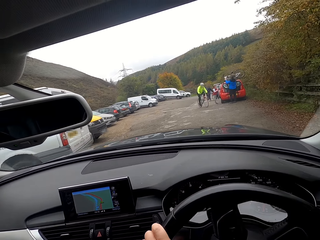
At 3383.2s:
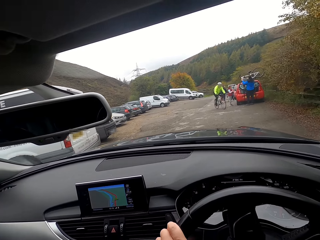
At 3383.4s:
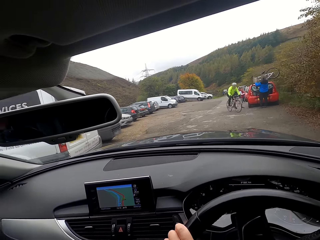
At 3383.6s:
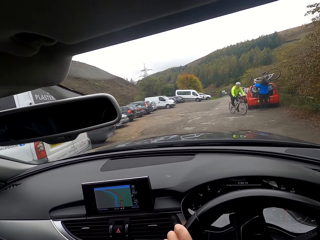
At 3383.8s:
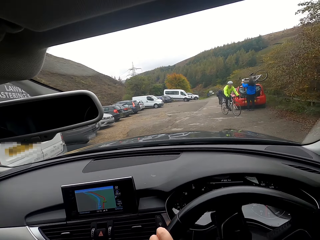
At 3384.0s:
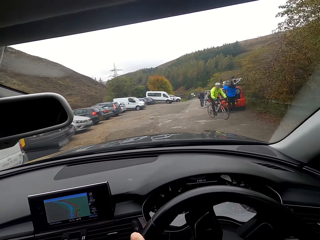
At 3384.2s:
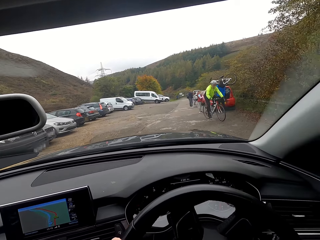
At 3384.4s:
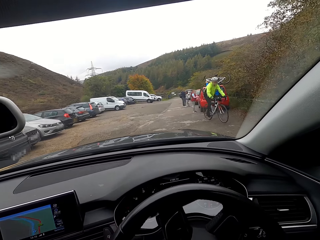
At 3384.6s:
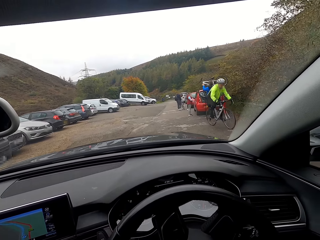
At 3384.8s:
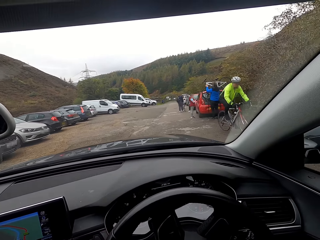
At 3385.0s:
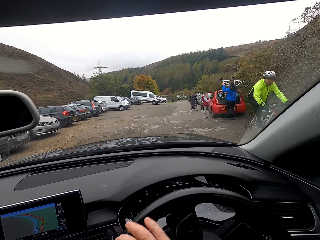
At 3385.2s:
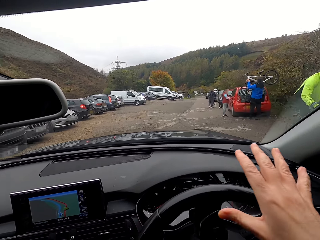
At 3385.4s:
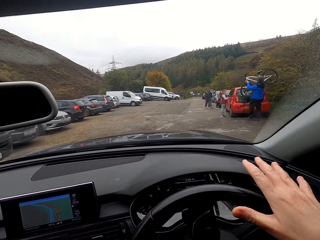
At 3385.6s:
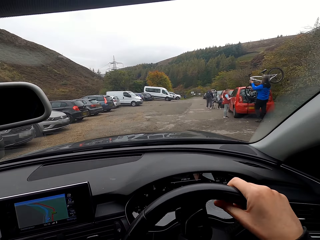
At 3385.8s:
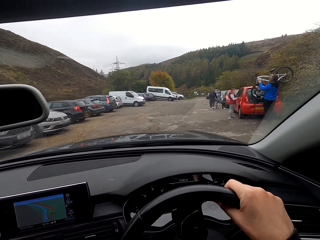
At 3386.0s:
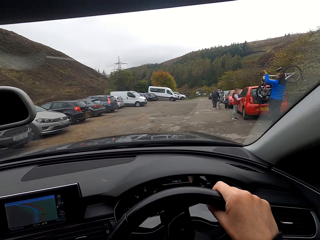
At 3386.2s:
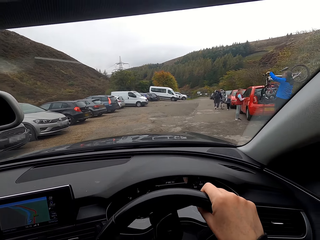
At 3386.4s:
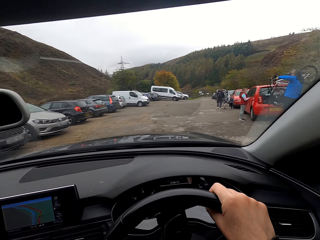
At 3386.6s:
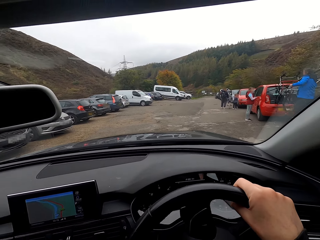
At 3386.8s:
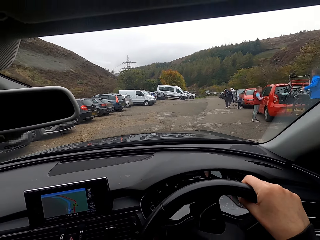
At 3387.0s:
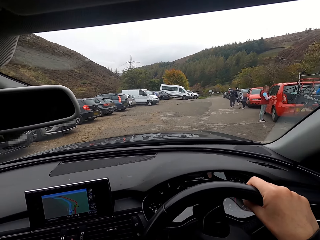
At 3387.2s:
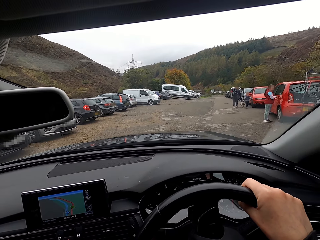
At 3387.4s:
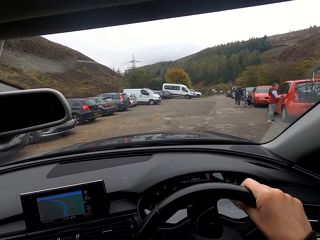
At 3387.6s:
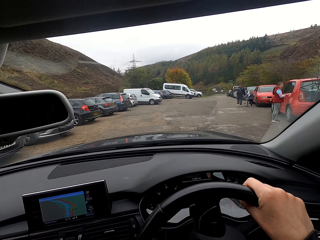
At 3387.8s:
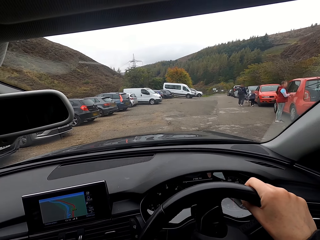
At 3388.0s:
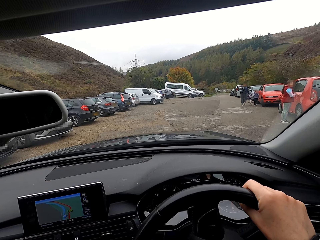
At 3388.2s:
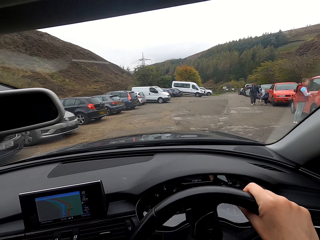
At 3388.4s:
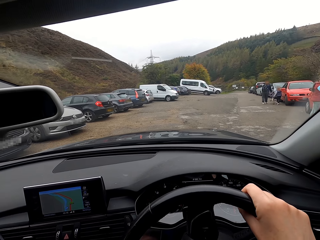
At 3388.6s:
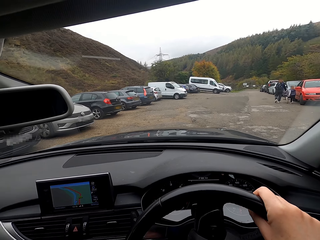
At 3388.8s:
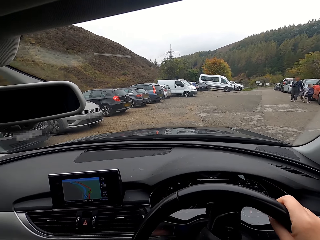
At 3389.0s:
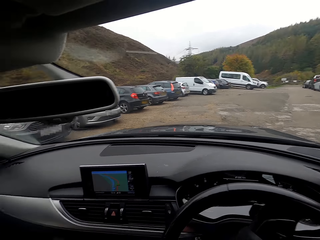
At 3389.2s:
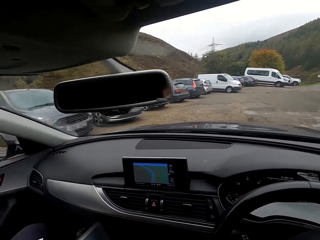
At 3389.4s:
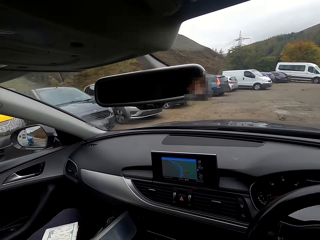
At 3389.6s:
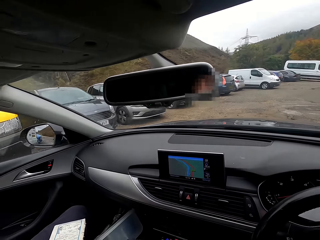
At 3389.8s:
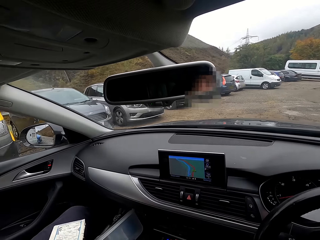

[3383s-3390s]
A man cycles past the camera wearer.

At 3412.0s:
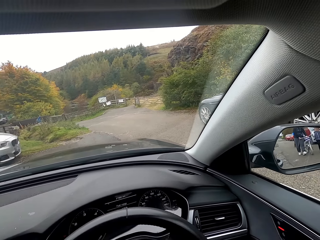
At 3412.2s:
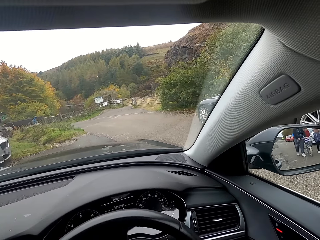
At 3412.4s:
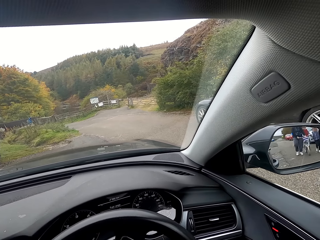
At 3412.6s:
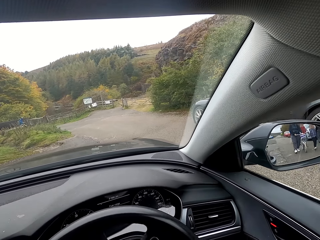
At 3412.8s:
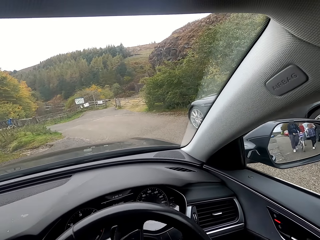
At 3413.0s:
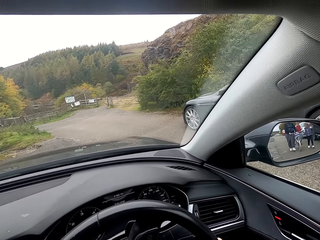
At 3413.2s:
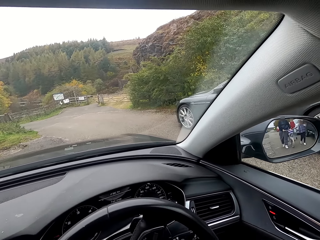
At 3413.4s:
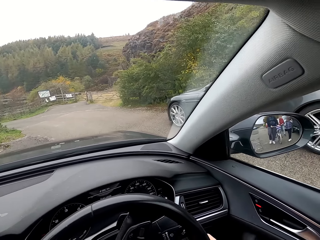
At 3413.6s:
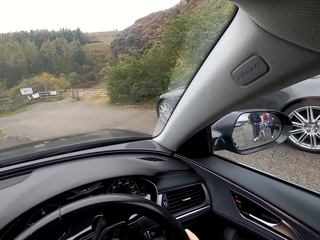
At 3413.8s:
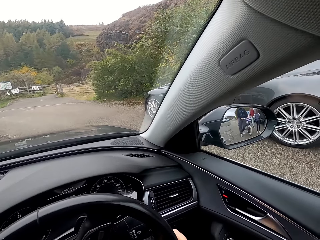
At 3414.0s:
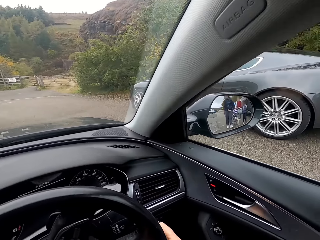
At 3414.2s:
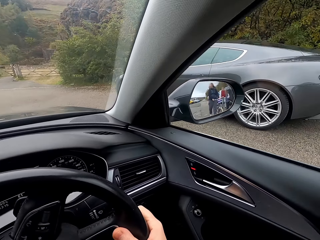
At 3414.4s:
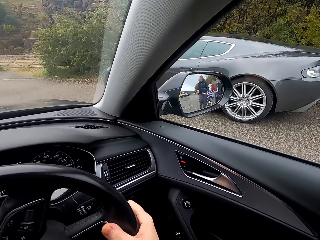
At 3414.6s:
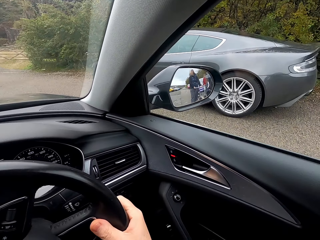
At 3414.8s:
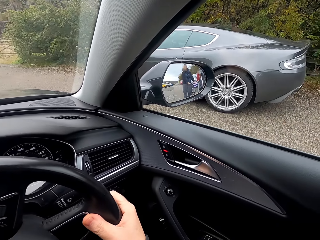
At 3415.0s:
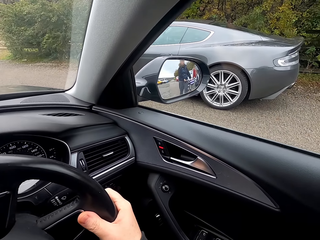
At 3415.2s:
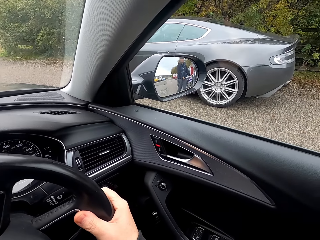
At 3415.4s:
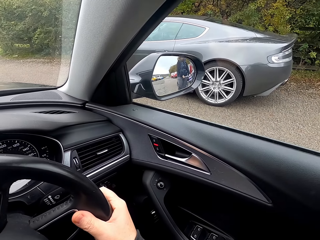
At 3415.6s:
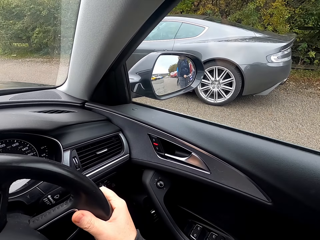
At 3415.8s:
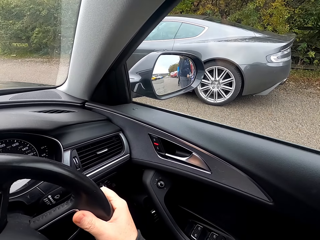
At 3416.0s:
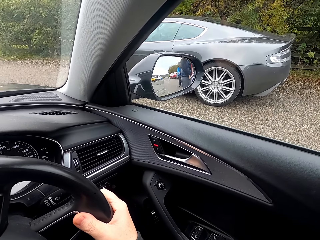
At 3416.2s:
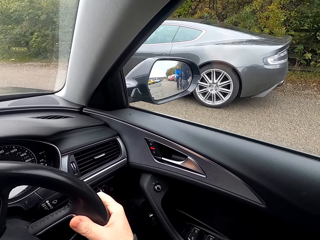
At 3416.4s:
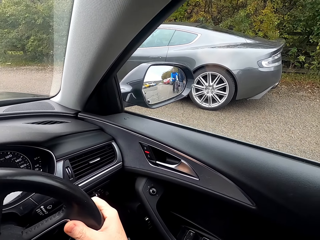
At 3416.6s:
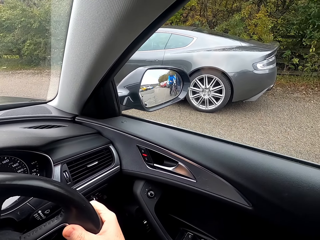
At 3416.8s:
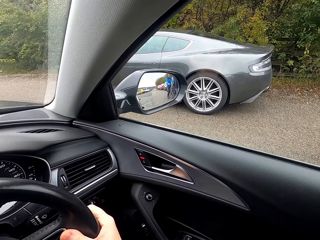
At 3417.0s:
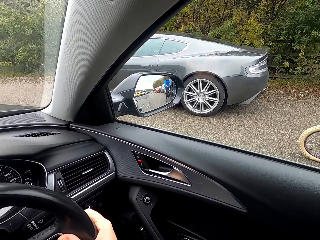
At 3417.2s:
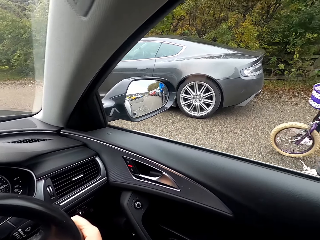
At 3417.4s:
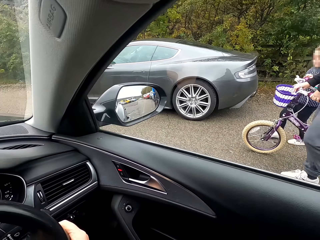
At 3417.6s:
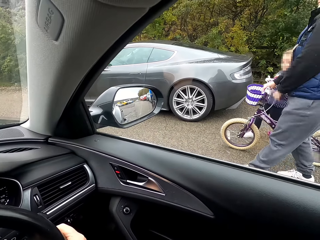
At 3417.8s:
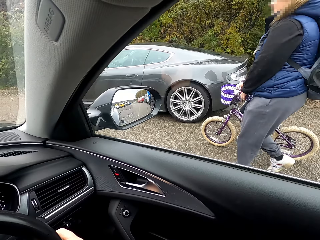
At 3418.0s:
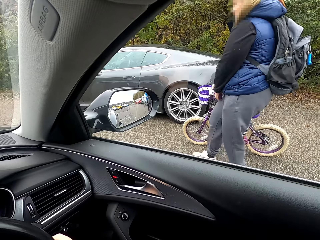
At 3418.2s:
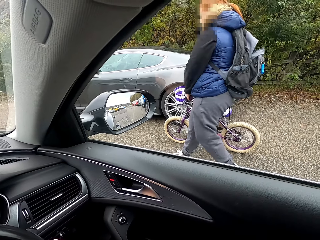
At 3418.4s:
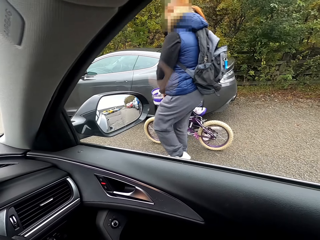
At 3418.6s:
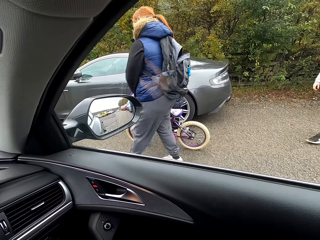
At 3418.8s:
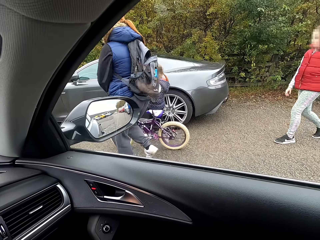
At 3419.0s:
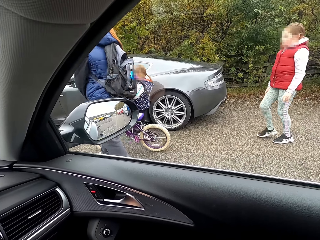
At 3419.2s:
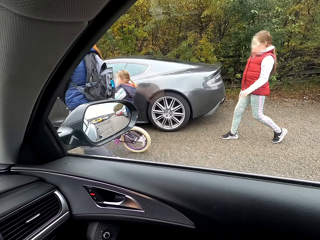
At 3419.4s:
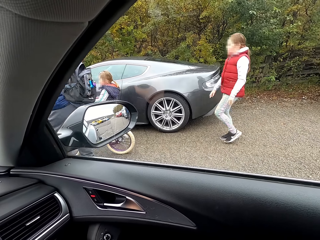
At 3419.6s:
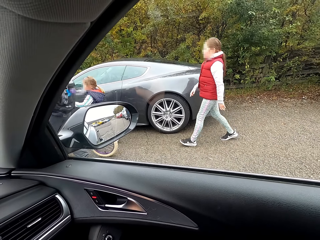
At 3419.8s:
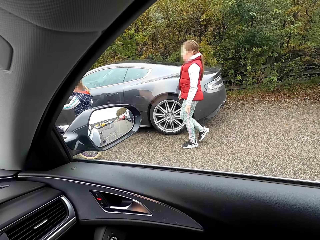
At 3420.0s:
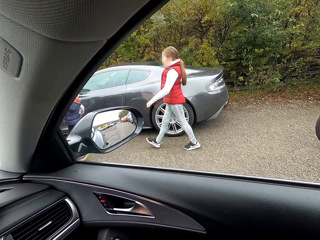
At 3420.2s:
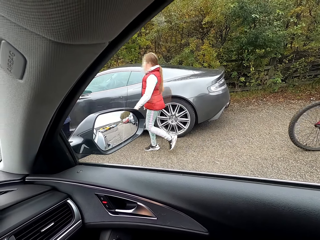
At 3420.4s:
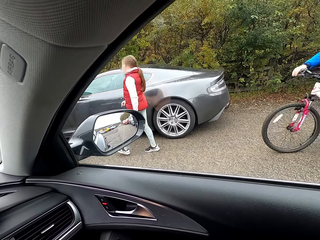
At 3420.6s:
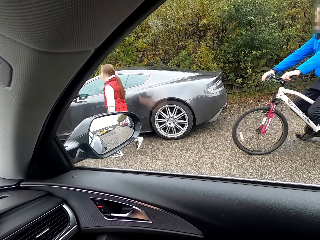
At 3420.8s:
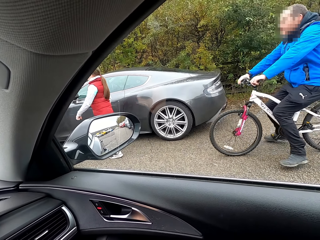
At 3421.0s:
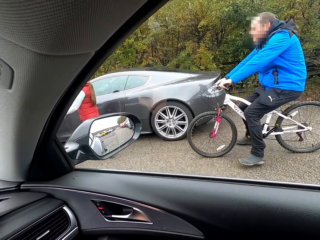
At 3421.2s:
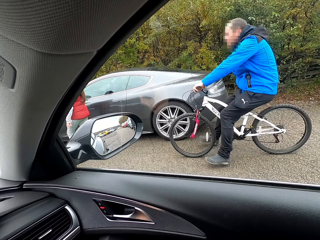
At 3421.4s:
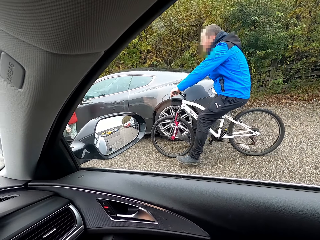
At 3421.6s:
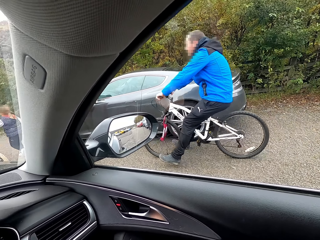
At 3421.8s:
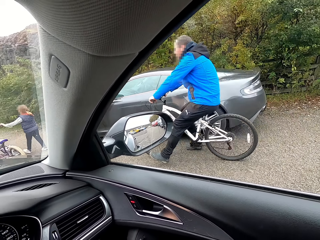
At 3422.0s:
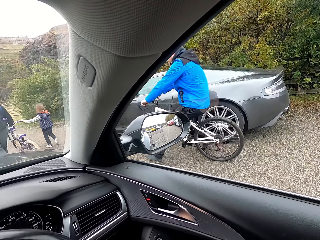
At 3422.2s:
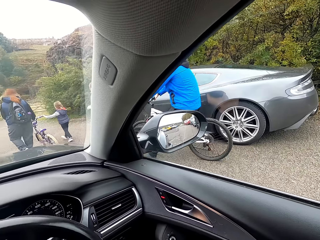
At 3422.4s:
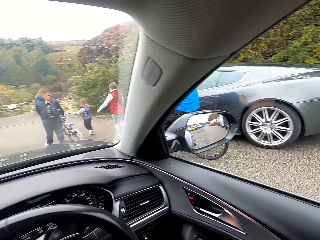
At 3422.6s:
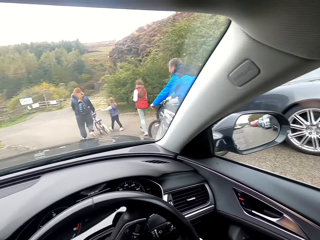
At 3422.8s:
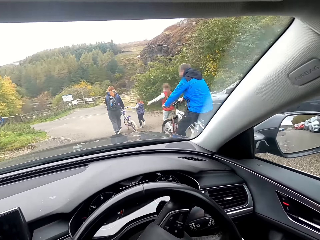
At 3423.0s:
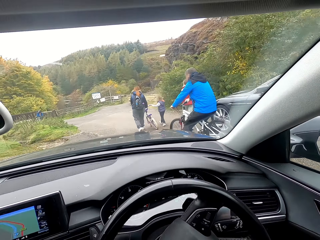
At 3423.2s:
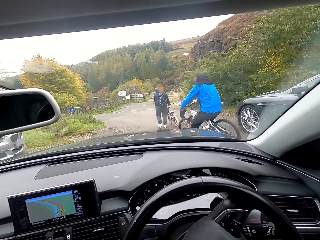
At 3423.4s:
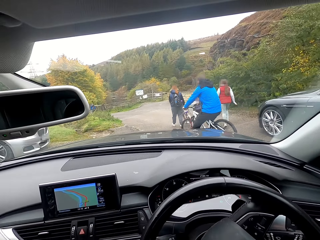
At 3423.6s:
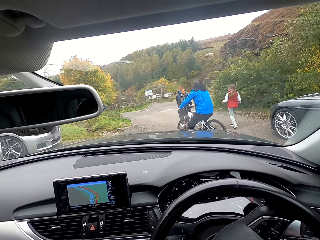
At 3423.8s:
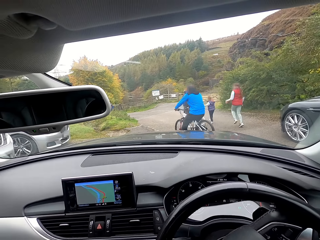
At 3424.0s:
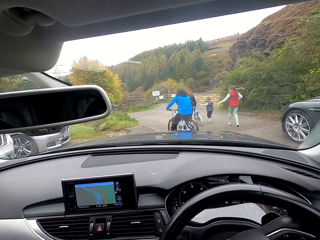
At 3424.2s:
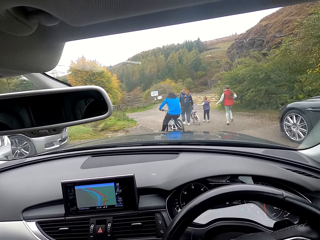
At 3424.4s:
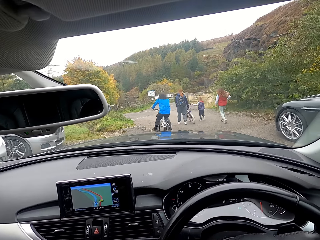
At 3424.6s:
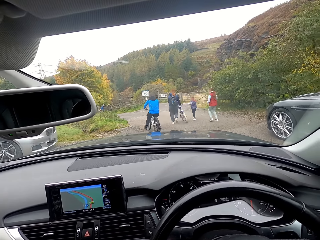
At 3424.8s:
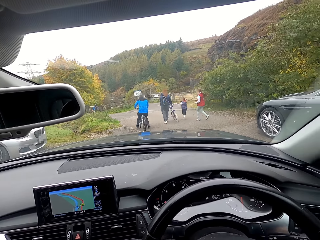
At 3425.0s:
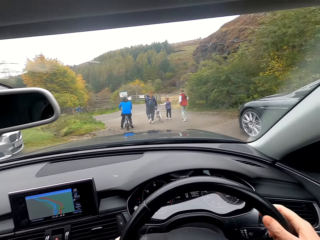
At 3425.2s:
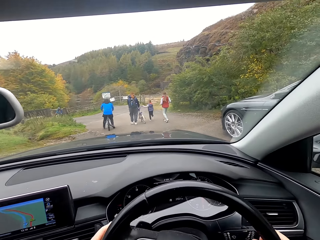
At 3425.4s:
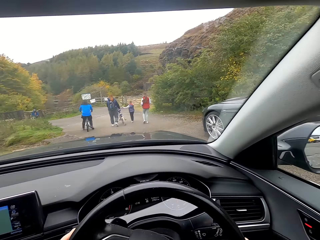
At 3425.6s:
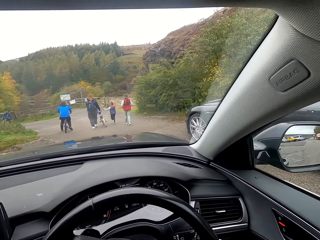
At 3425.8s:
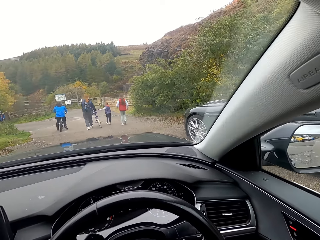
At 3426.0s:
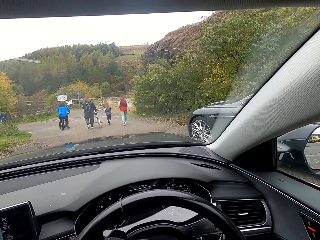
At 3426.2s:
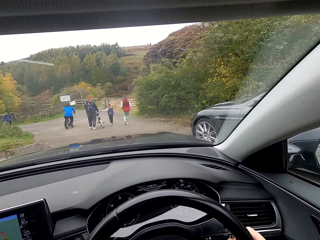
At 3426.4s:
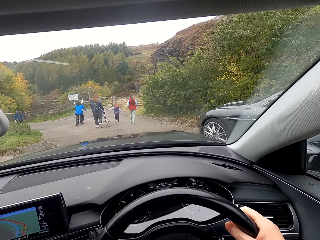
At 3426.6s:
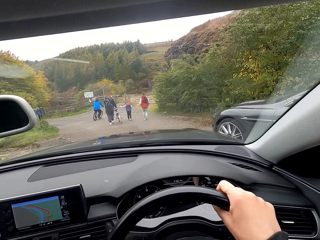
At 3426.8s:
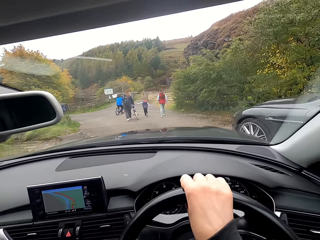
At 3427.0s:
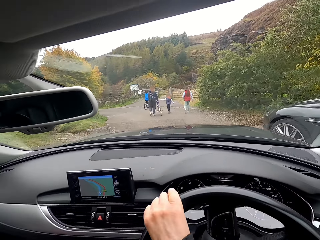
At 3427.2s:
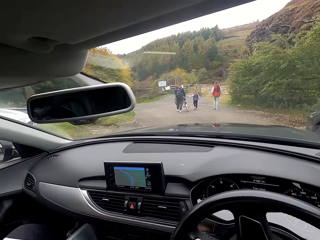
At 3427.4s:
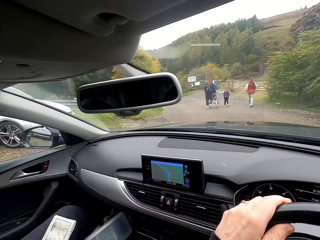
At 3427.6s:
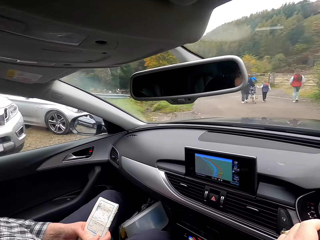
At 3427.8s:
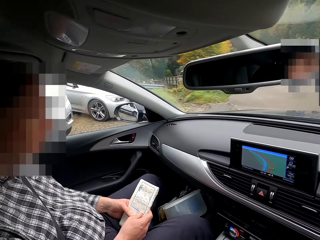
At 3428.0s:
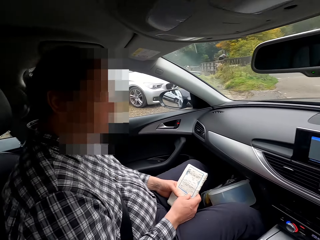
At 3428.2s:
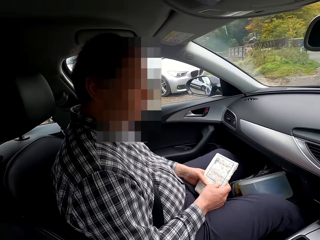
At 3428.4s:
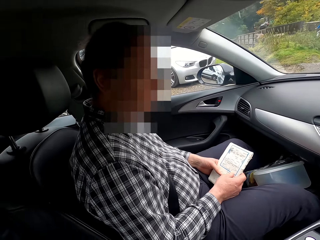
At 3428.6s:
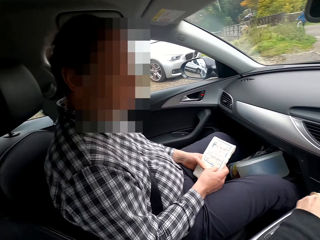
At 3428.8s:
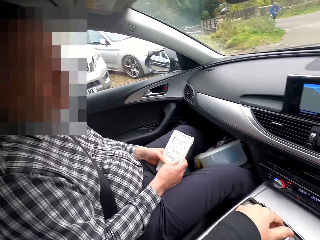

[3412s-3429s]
The camera wearer stops the car. A man cycles past the camera wearer. The camera wearer stops the car. They turn the steering wheel of the car on the road with both hands. They drive the car.
